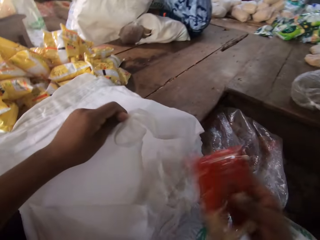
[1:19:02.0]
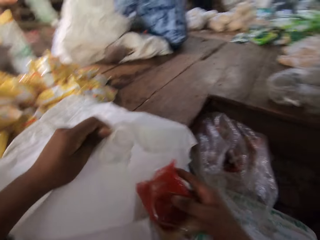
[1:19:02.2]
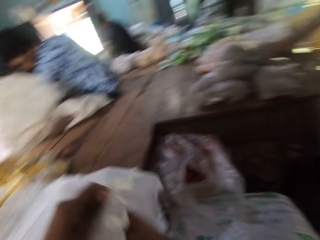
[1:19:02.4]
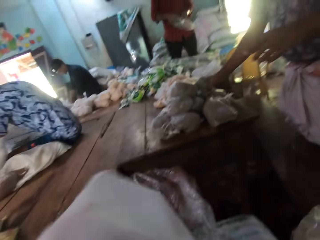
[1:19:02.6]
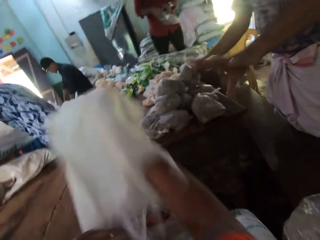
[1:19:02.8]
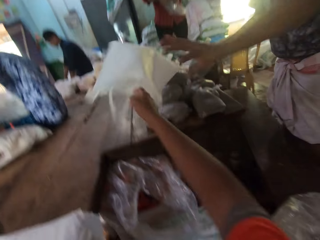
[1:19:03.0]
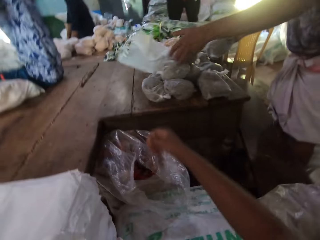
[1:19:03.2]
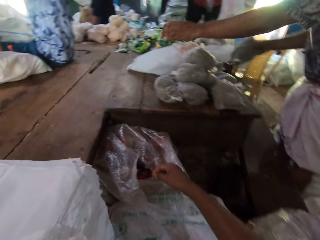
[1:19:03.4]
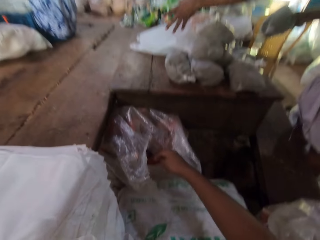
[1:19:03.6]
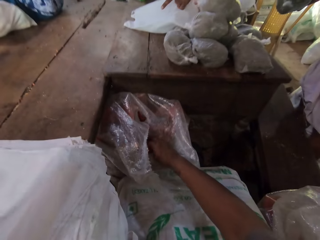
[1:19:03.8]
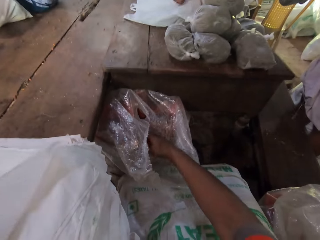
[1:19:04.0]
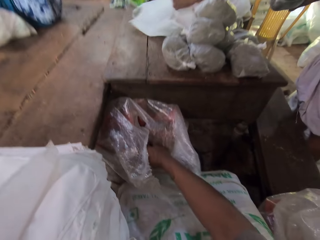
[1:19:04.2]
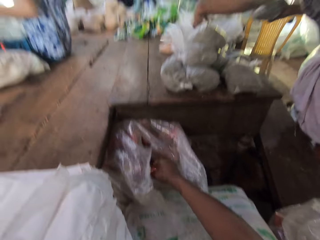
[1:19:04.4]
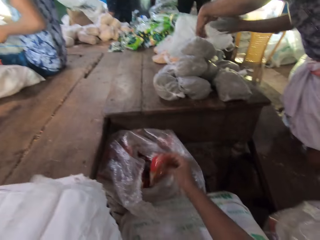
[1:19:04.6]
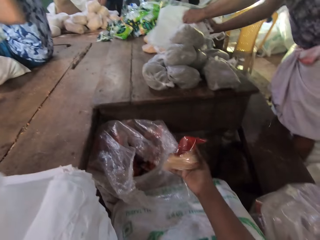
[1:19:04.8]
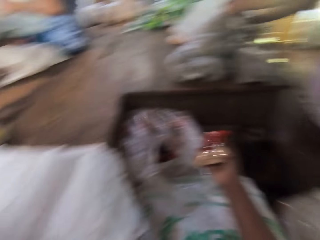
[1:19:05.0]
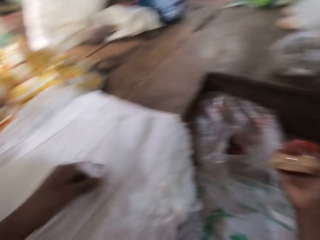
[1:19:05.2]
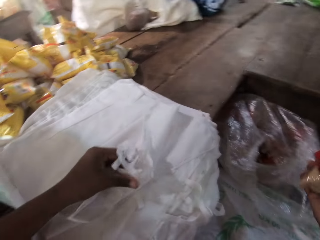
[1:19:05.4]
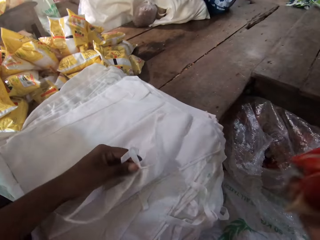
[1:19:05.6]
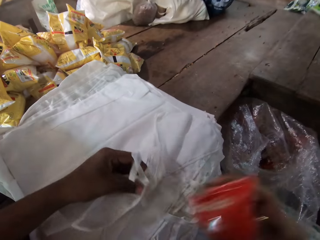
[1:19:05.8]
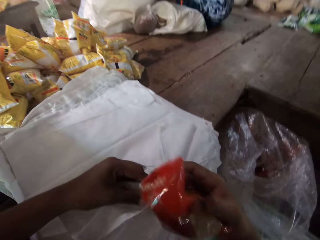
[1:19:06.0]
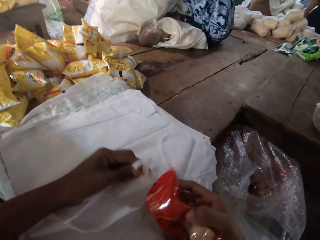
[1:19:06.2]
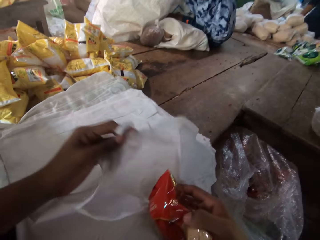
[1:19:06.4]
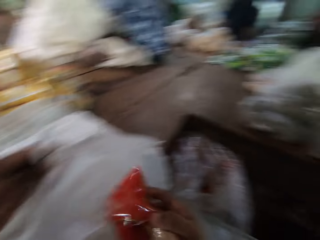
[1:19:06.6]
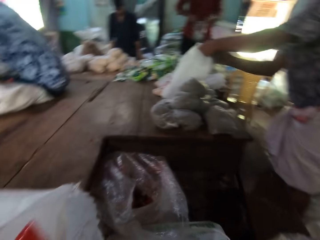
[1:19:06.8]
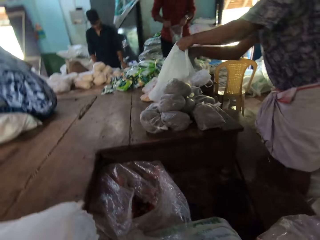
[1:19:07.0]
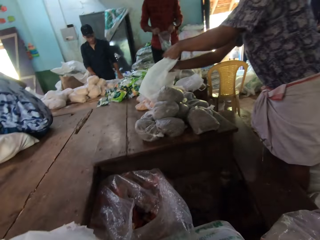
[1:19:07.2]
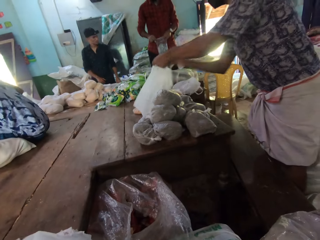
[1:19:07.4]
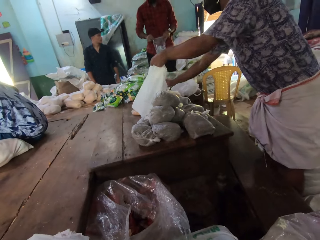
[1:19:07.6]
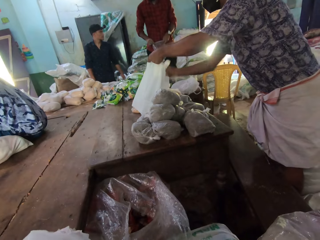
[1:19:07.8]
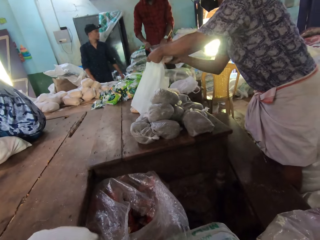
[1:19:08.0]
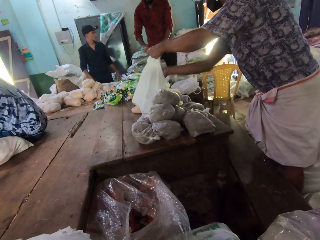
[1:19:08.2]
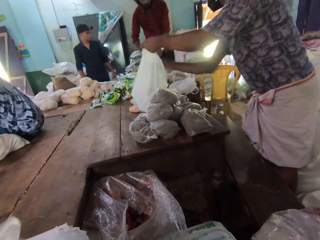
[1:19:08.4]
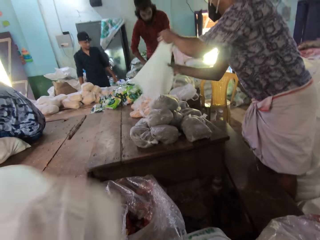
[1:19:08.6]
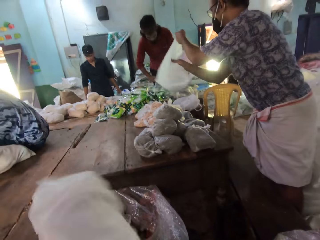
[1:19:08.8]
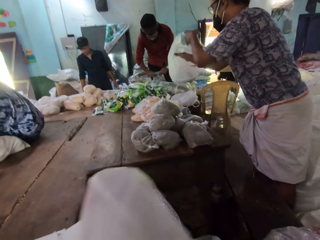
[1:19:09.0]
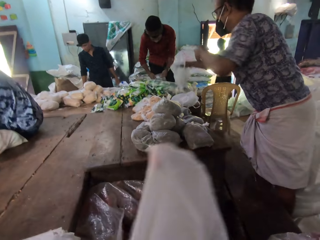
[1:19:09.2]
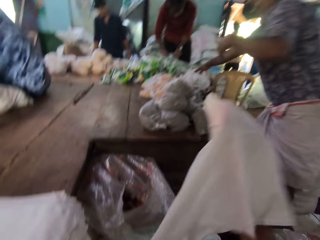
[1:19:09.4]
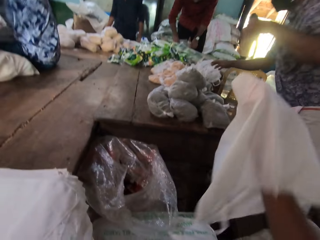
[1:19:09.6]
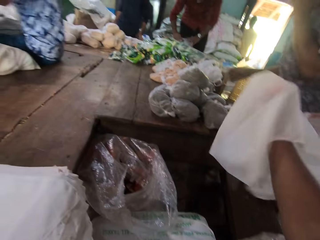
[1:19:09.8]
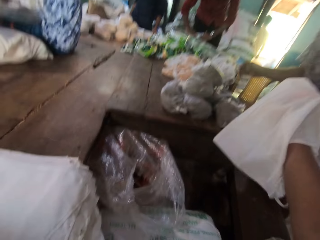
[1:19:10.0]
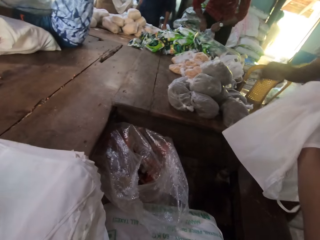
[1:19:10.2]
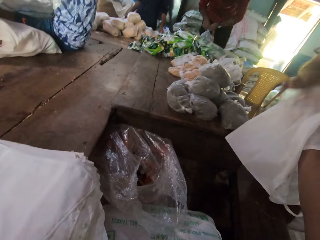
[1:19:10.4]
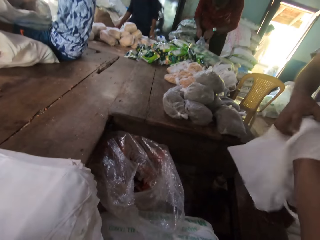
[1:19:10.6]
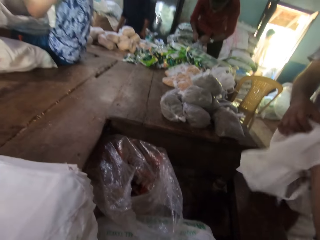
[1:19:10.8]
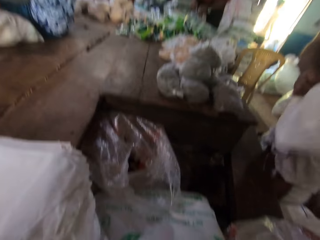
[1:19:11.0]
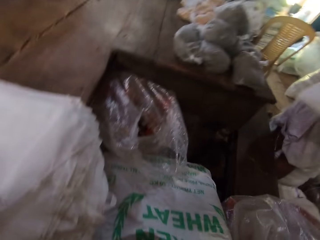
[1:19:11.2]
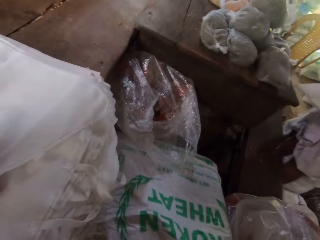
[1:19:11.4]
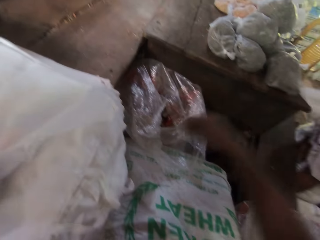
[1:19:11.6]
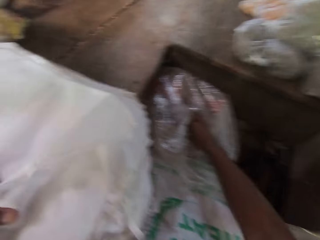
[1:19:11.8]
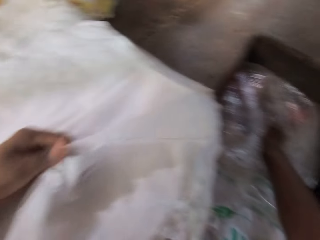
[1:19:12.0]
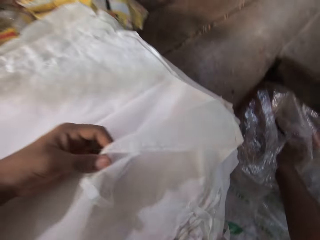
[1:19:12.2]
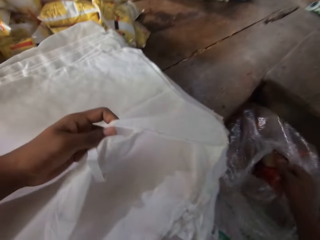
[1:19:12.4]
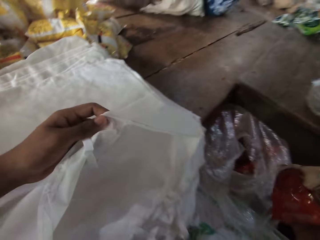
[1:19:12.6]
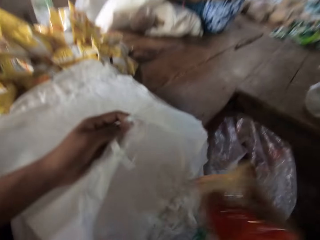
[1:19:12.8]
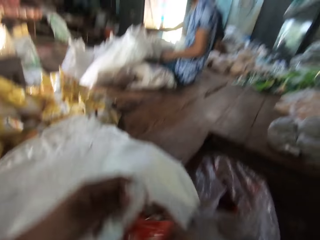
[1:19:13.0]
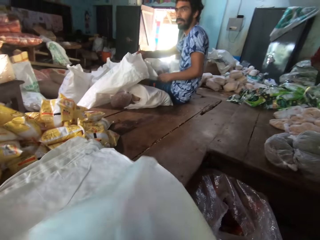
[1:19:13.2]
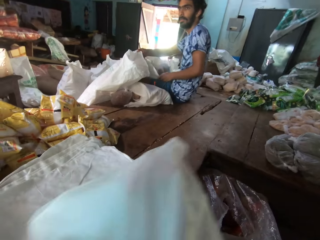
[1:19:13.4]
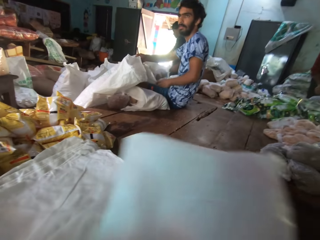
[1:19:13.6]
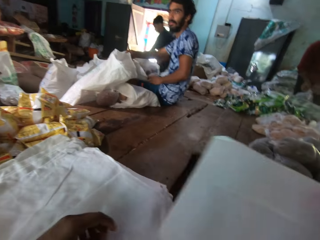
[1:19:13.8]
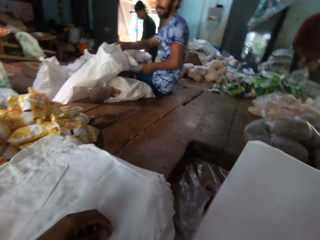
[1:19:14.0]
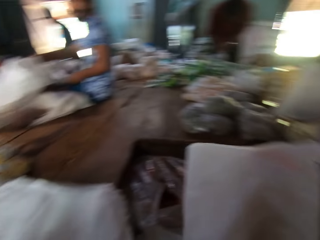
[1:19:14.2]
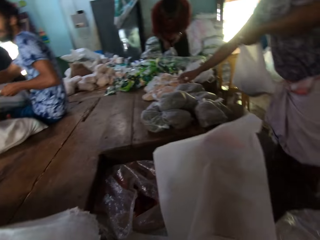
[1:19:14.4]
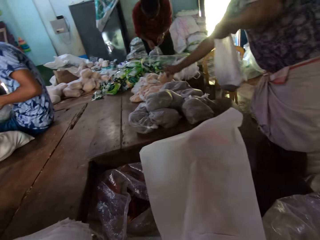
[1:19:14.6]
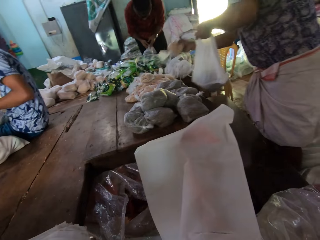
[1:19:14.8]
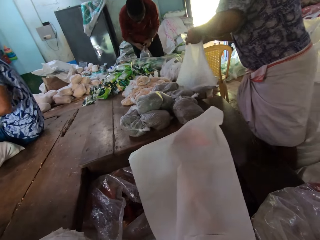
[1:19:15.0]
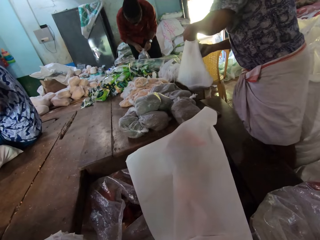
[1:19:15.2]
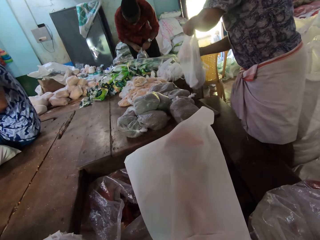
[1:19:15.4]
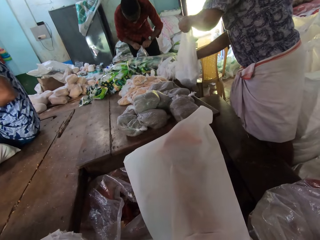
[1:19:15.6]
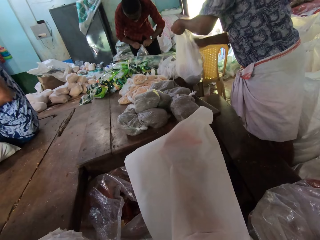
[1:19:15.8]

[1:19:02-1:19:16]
The camera wearer puts the sachet or pack into the bag in his left hand with his right hand. He throws the bag to the table with his right hand. The man holds the bag with his left hand. The camera wearer holds the bag. The man puts a wrap of wheat into the bag with his right hand. The camera wearer picks a pack from the sack. He packs the pack in the bag. The man drops the bag on the table with his right hand. The camera wearer passes the bag from his right hand to the right hand of the man. The man opens the bag on the table with his left hand. The camera wearer holds the bag. The man puts a wrap of wheat into the bag with his right hand. The camera wearer puts the sachet into the bag in his left hand with his right hand. He picks a sachet from the sack on the floor with his right hand. He puts the sachet into the bag in his left hand with his right hand.

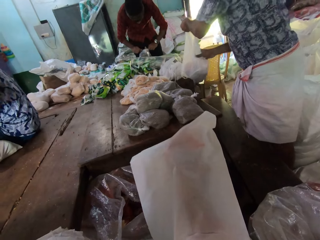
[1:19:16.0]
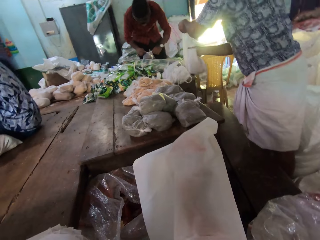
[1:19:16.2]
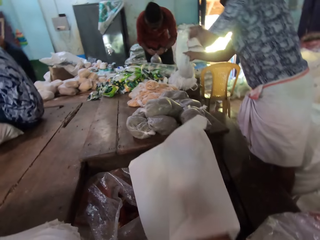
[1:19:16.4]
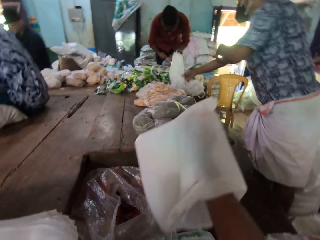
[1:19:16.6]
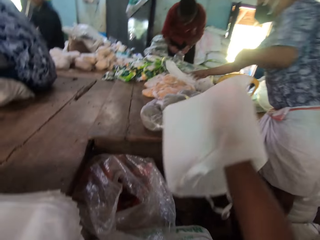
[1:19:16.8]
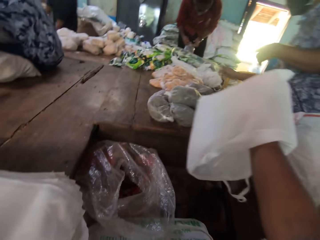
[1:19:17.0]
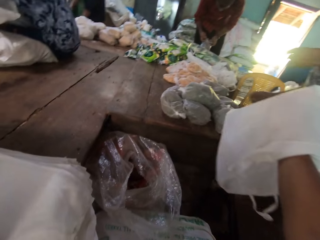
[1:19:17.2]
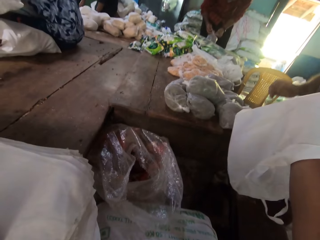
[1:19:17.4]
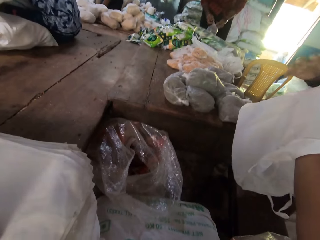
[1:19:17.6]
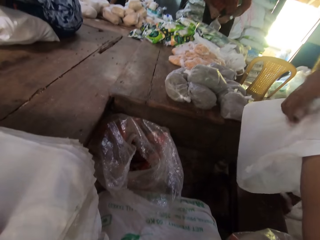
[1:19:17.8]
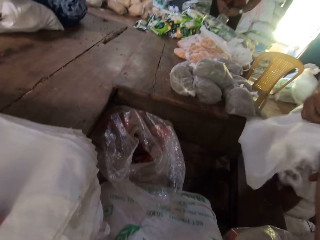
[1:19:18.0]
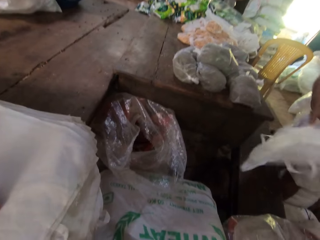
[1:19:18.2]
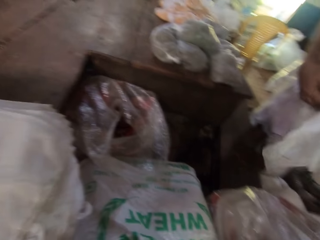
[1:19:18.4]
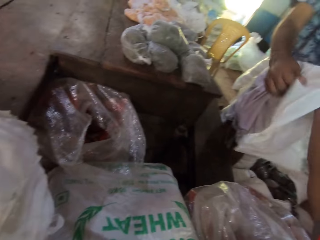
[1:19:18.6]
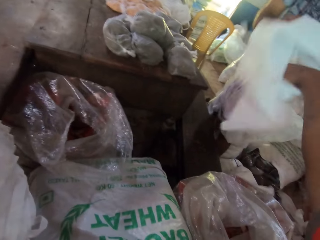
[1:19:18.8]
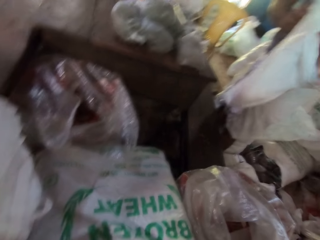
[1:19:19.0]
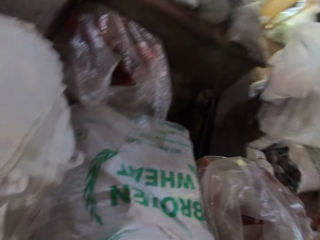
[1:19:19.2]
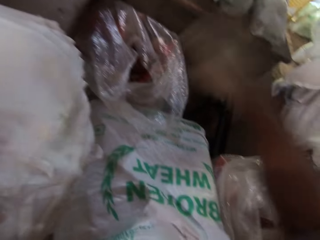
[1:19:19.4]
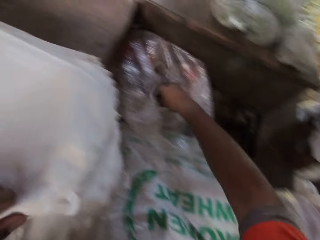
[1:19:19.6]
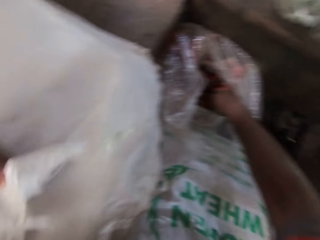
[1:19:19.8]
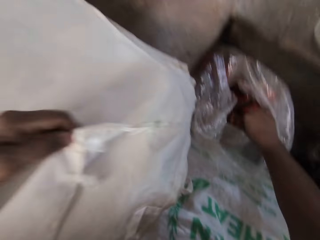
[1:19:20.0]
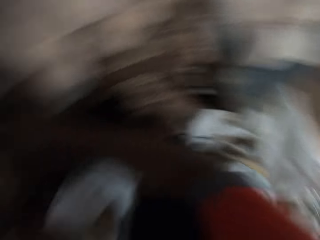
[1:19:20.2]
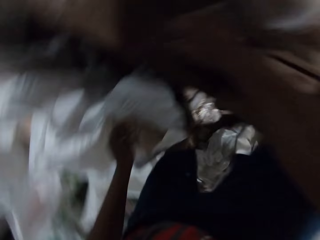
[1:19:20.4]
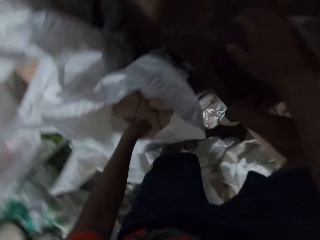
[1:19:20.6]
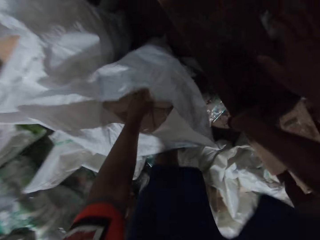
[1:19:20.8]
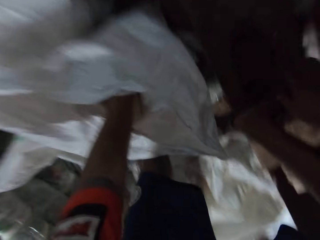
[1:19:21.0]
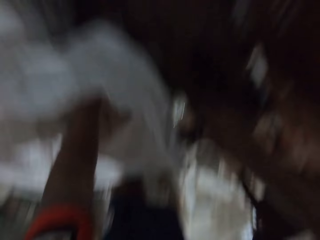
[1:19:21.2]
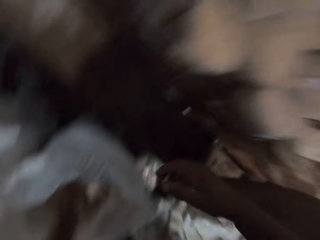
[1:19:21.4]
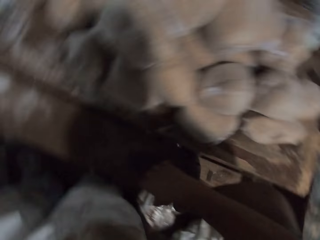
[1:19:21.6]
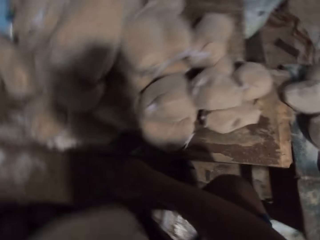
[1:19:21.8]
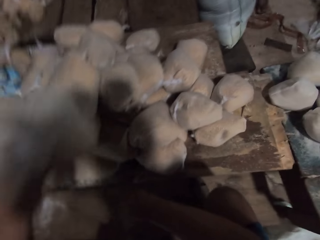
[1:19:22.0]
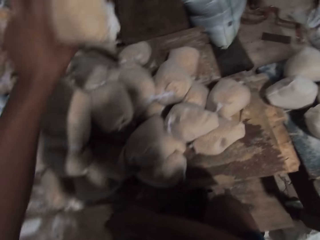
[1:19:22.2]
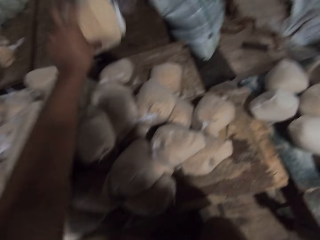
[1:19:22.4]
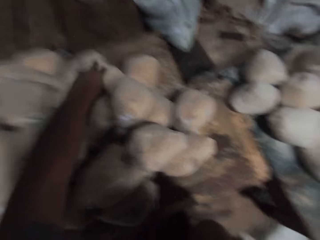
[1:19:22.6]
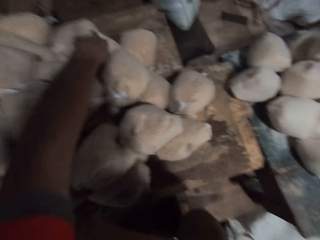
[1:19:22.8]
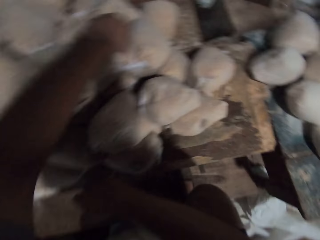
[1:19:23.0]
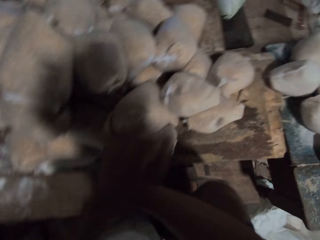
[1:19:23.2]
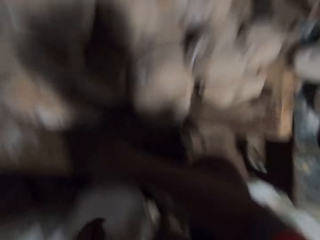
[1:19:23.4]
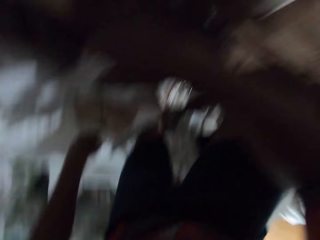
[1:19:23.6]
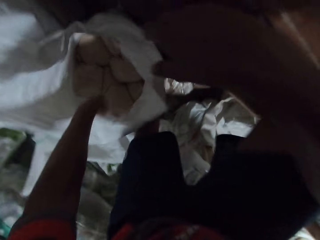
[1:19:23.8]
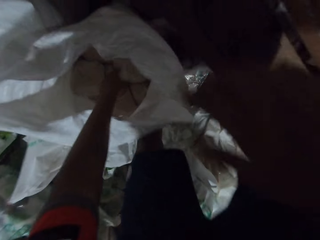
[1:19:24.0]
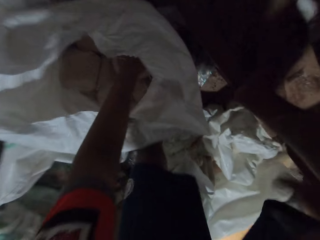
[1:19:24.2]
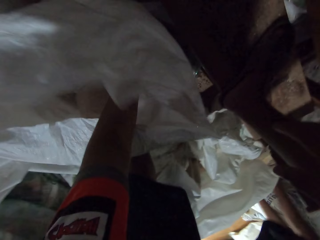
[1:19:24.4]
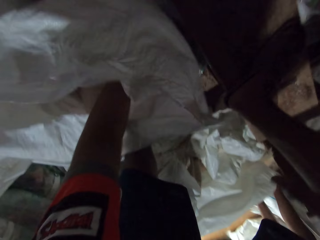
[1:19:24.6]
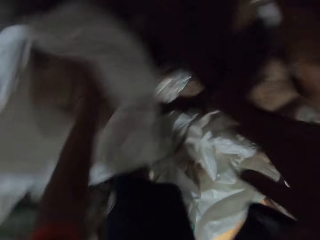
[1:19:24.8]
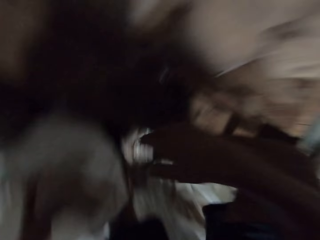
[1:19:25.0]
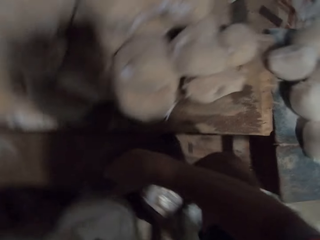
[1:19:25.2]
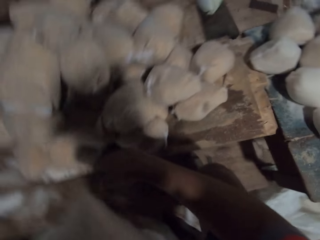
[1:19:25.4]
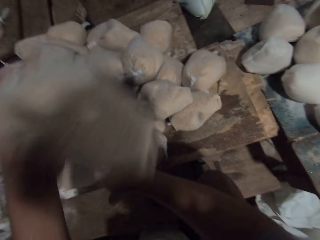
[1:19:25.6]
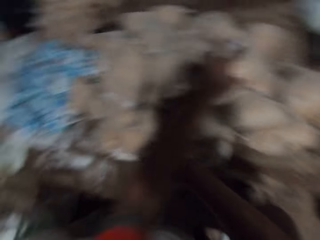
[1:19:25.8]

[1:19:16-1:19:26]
The camera wearer passes the bag from his right hand to the right hand of the man. He holds the bag. The man opens the bag on the table with his left hand. The camera wearer picks a wrap of wheat from a sack on the floor with his left hand. He unpacks some packs from the sack to the table. He drops the wrap of wheat on the table with his left hand. He picks a wrap of wheat from the sack on the floor with his left hand.
